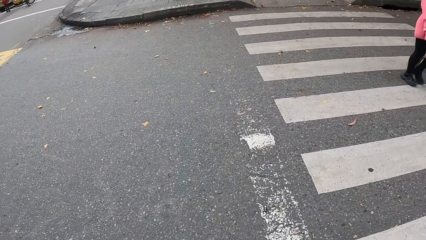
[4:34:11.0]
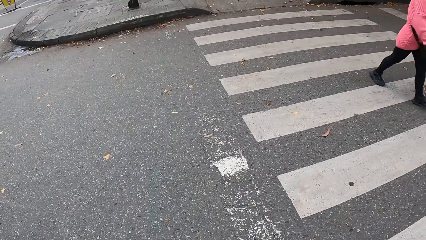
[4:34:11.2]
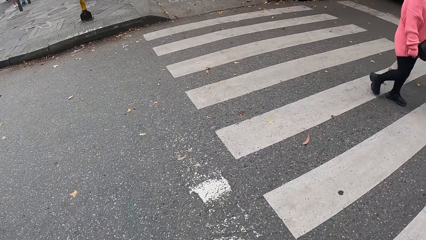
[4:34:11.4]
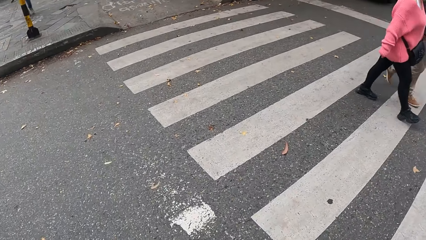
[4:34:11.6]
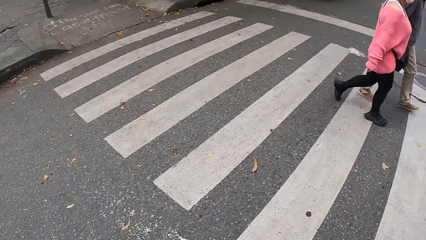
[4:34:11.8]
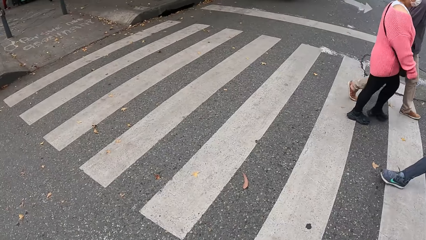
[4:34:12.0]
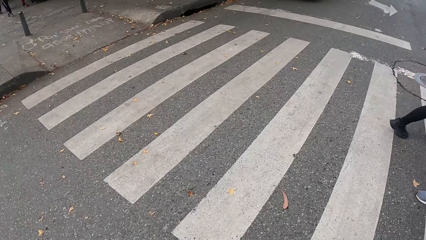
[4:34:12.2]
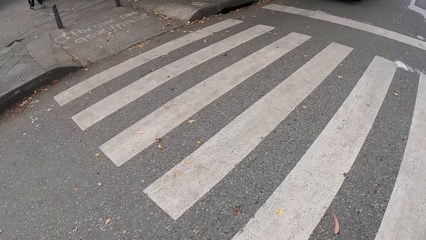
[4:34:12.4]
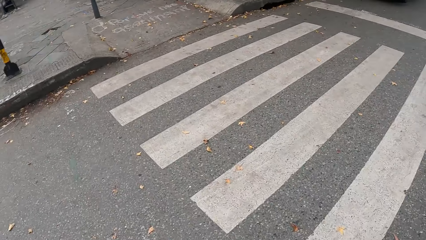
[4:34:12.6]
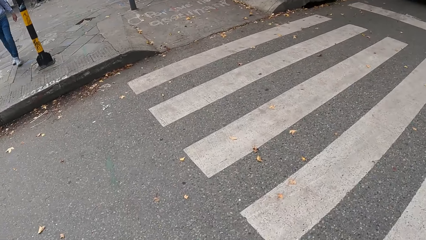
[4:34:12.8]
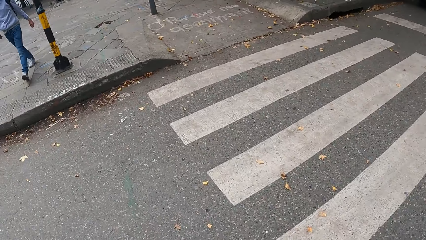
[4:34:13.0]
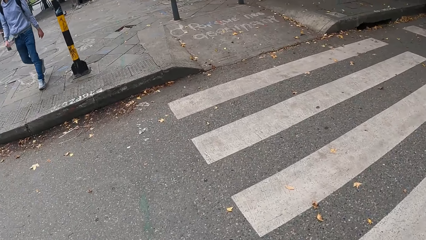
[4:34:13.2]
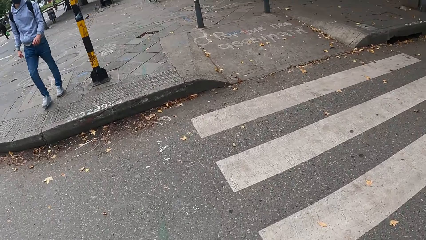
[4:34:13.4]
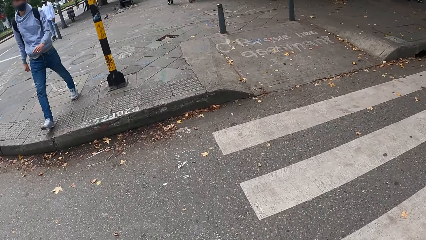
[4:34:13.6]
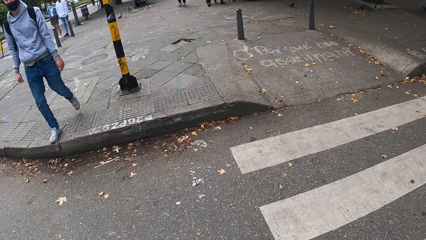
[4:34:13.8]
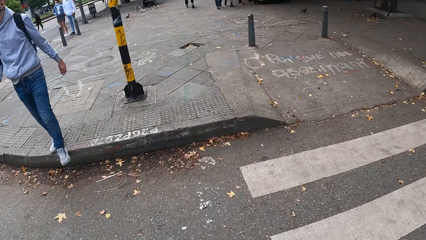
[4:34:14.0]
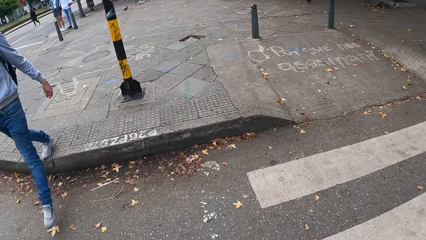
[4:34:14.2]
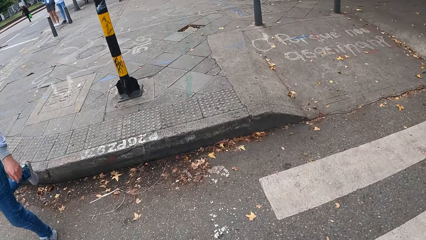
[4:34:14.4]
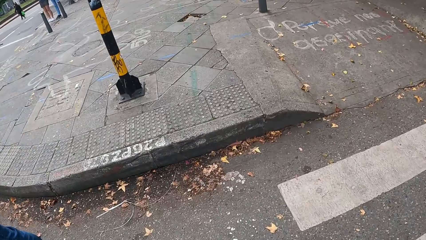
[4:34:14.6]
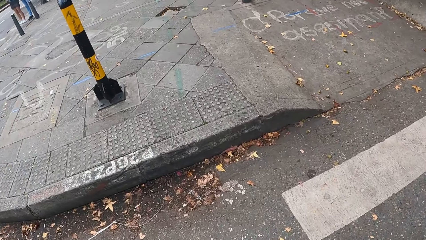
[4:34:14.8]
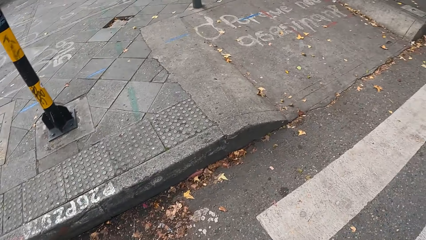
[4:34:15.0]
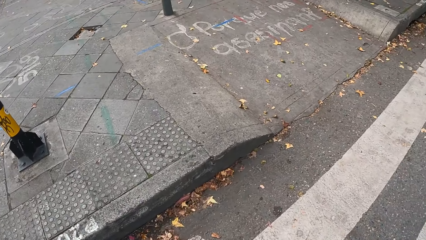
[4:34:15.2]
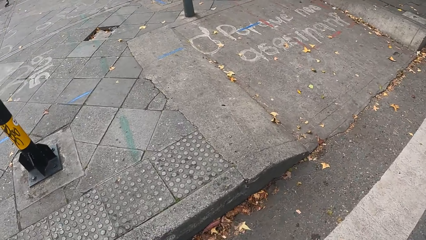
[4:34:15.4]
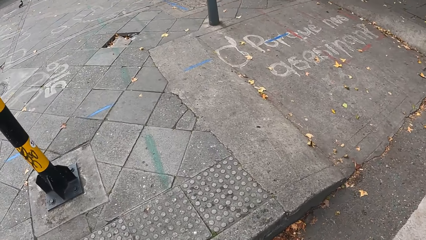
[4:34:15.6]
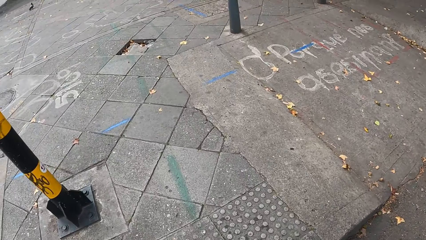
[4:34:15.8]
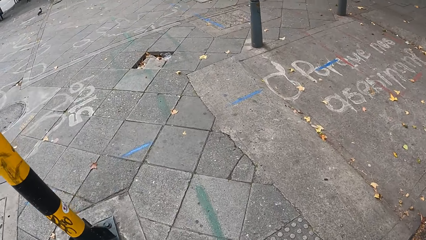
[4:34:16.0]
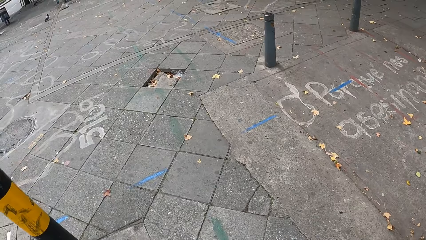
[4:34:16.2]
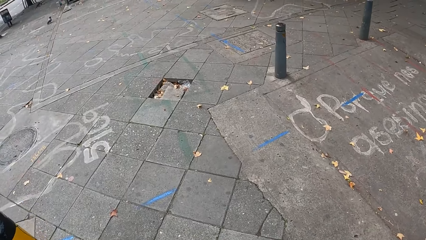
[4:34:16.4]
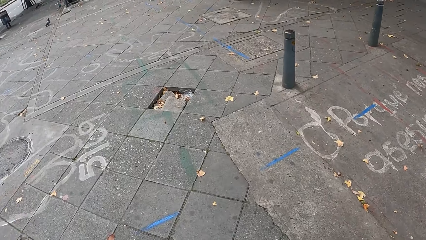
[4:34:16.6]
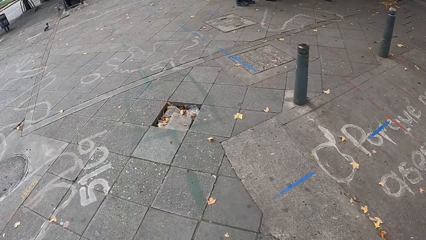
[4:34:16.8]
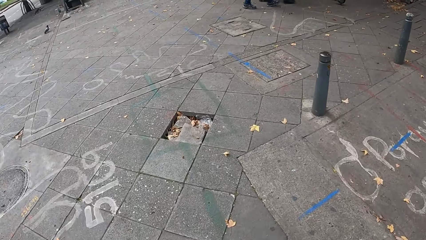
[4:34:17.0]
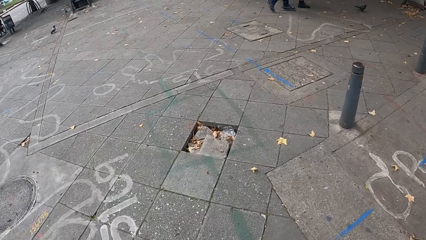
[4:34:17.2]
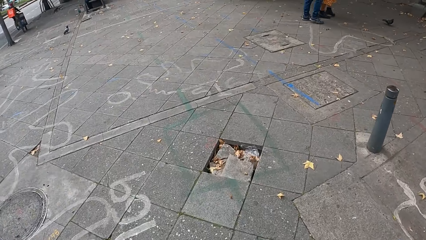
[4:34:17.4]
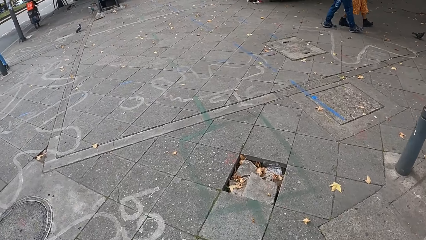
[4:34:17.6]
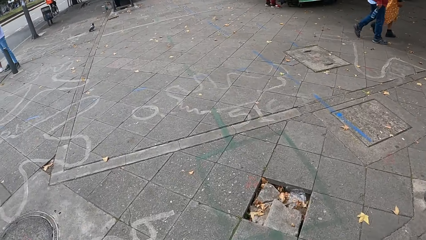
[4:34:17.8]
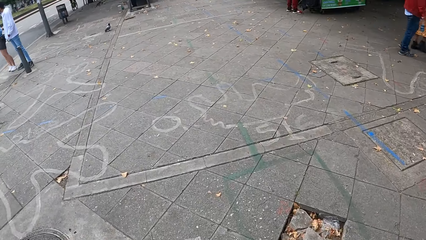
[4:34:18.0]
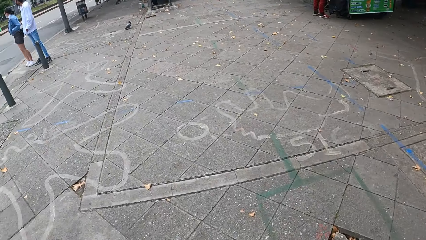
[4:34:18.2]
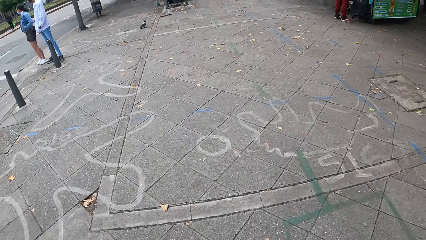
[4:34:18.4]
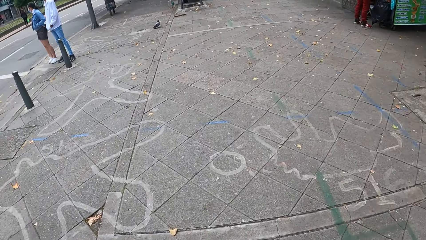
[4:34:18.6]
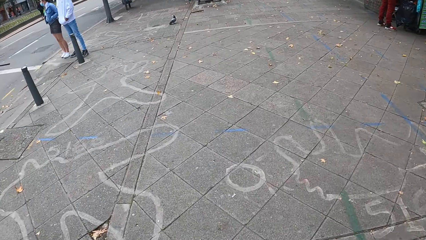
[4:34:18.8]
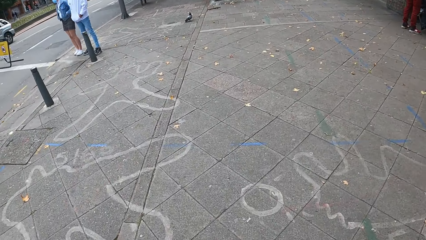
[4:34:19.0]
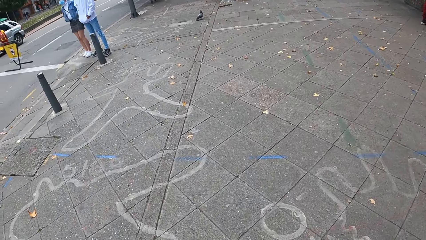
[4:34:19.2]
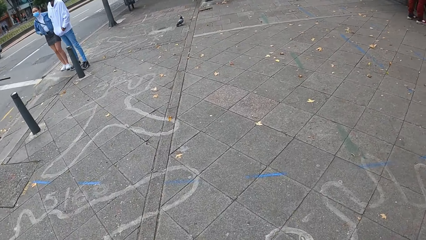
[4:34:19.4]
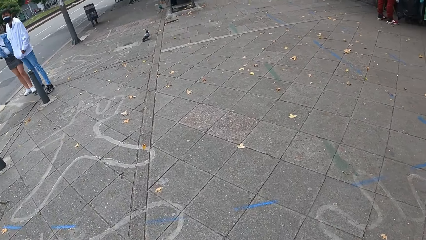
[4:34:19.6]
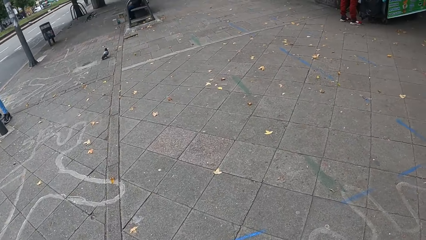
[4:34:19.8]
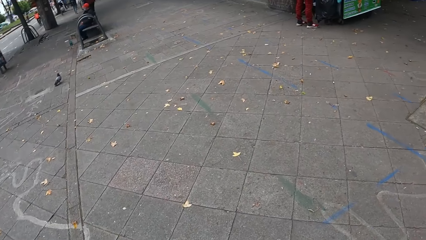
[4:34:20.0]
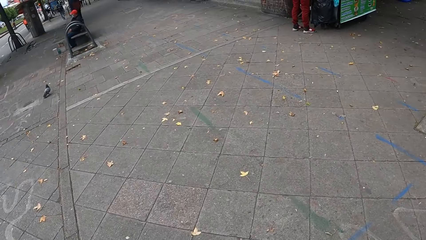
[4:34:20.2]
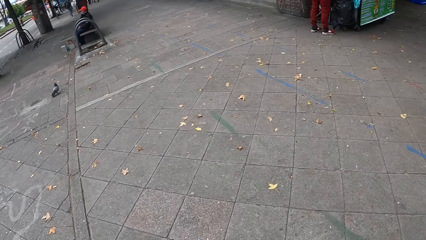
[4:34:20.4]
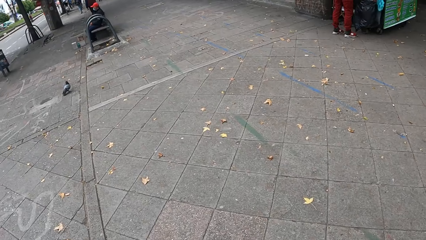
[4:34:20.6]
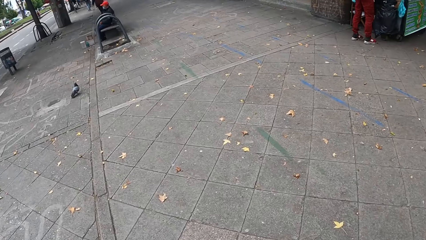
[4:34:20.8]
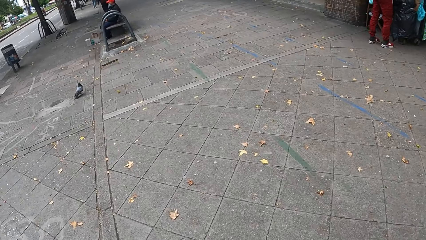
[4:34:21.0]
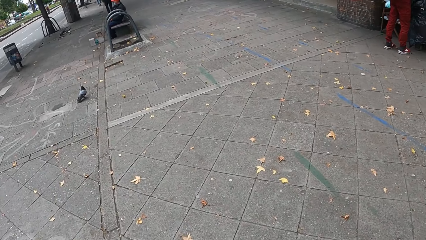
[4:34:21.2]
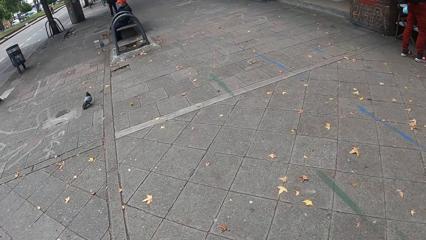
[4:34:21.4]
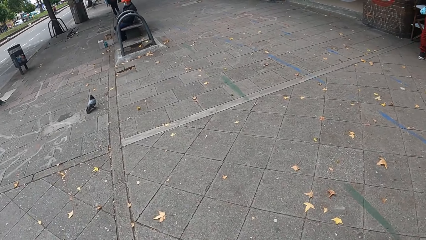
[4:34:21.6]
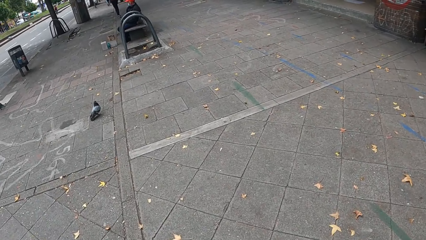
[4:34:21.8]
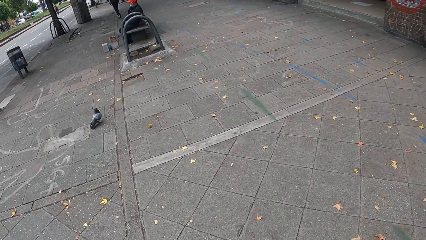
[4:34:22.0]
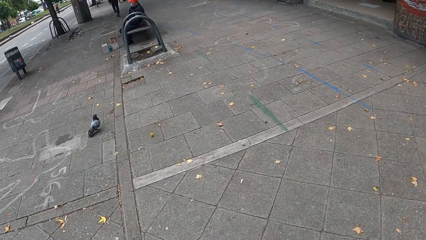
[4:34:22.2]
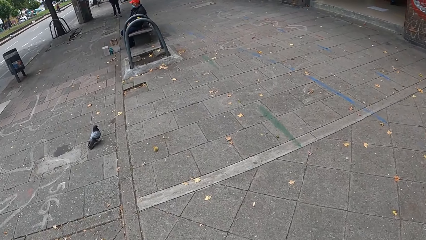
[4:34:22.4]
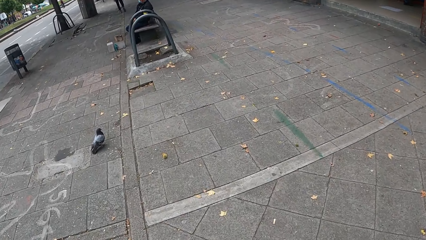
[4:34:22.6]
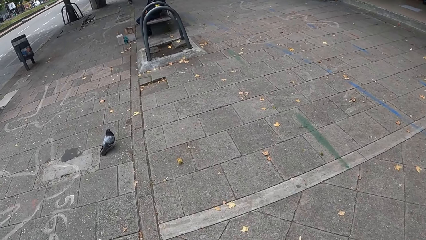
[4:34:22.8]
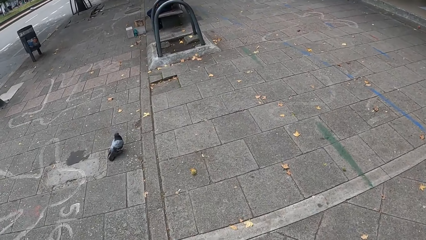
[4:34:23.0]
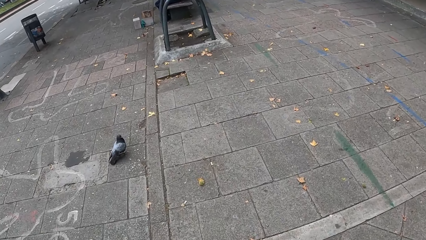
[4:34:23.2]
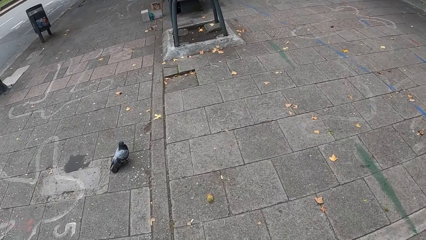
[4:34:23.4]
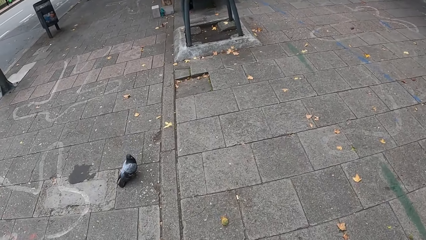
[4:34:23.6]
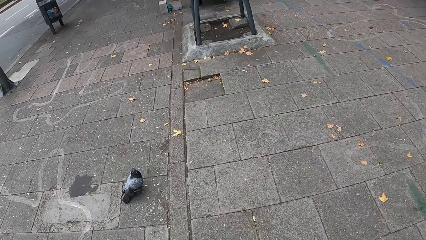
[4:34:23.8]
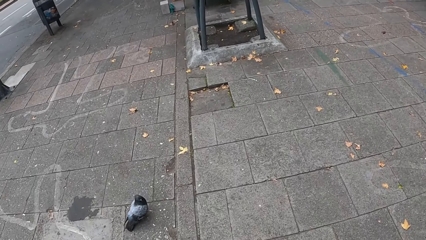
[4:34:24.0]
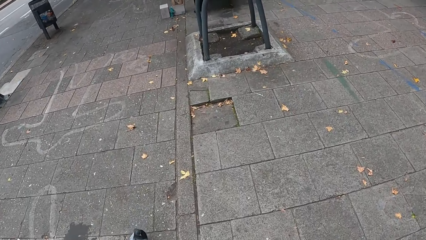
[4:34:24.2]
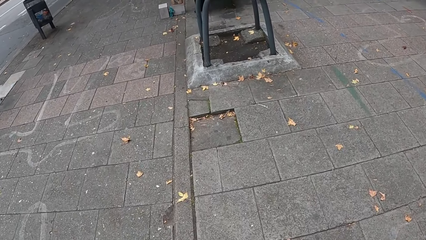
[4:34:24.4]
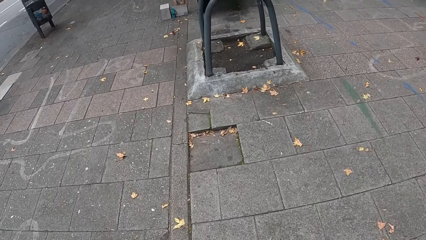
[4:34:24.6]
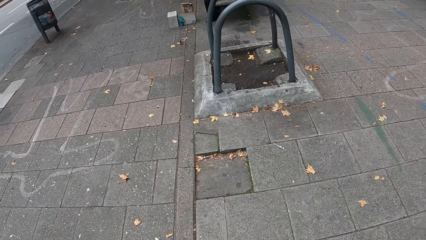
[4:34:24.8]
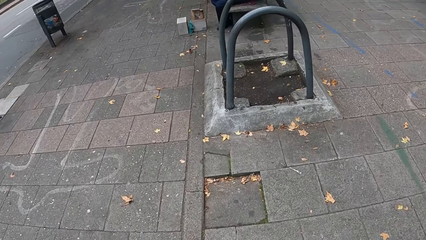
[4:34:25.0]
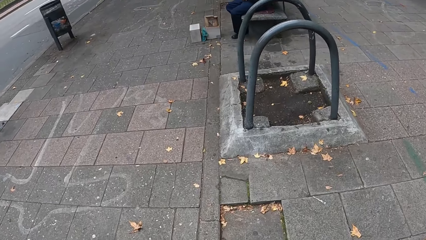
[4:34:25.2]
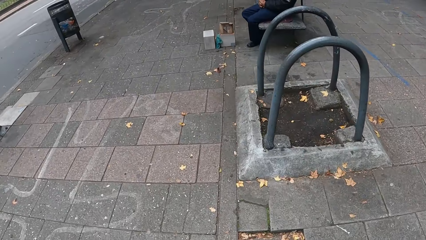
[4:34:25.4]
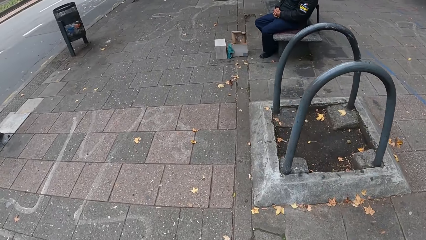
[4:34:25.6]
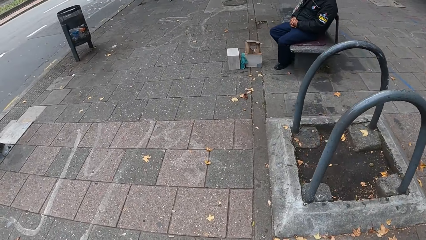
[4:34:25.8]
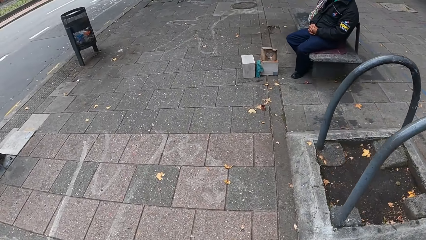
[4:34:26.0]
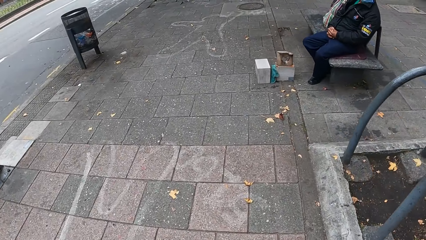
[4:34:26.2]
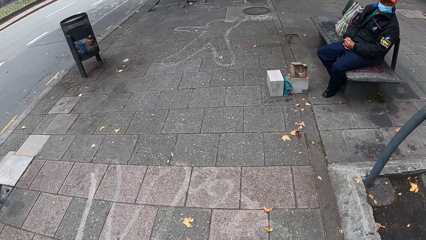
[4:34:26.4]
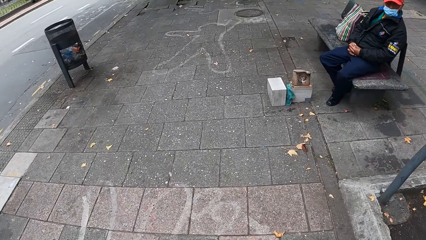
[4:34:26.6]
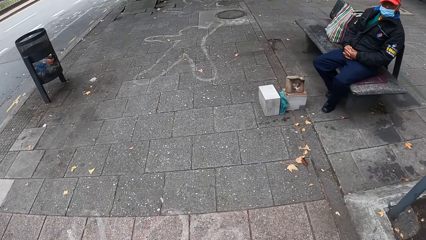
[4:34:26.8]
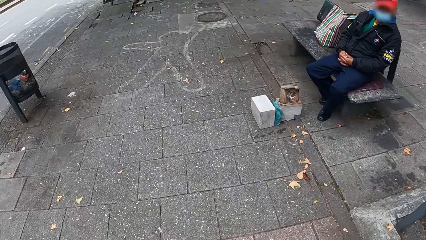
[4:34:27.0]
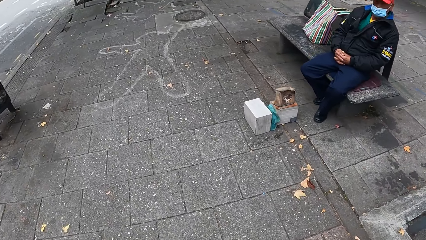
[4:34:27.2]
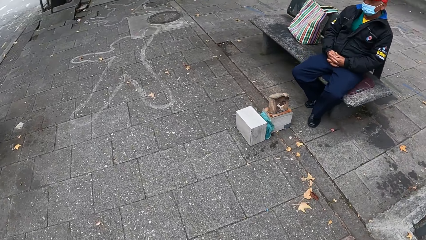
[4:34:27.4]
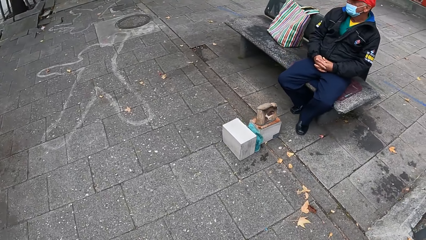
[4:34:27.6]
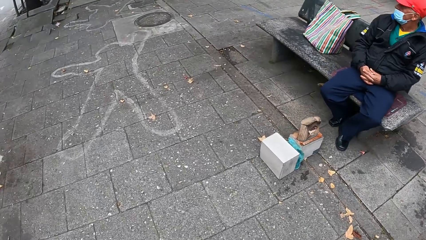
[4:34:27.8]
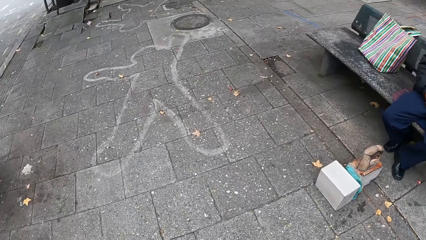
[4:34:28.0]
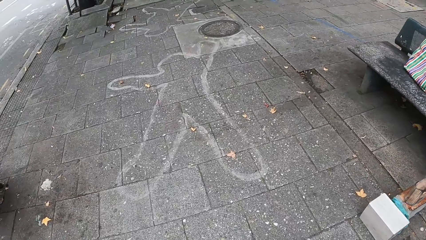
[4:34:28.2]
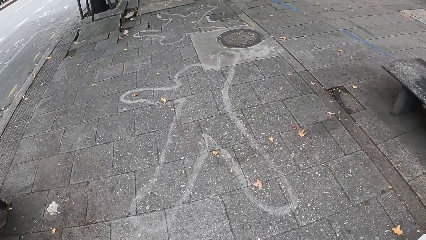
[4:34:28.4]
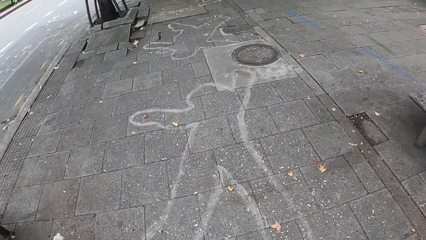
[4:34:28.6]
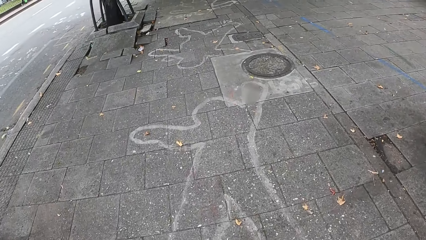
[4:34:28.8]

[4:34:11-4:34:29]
The camera wearer walks ahead. A woman and a man walk past the camera wearer. The camera wearer looks at the right side. They look at a random person. Another man walks past the camera wearer. The camera wearer looks at the ground. They look at the right side. They look at a bird and walk towards the bird. They look at something on the right.
